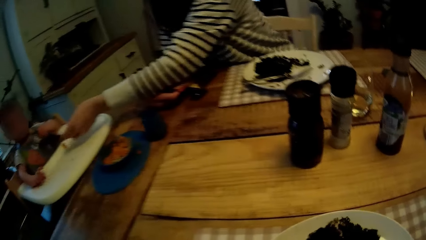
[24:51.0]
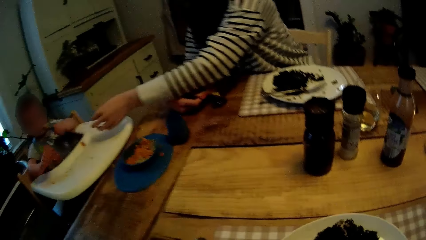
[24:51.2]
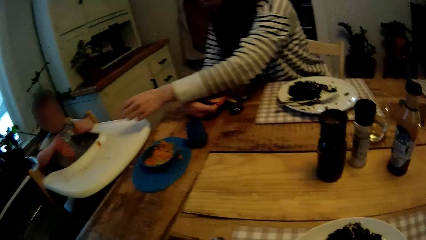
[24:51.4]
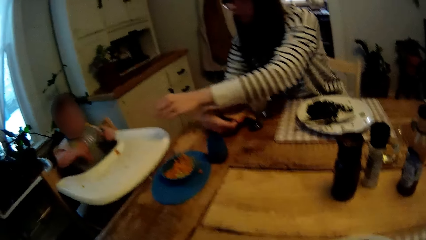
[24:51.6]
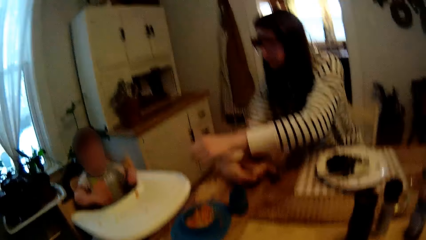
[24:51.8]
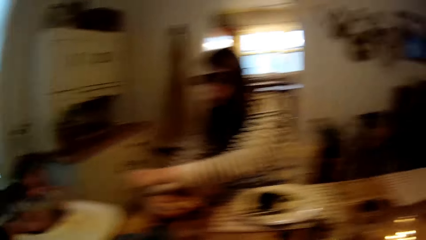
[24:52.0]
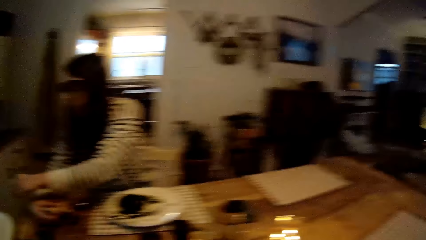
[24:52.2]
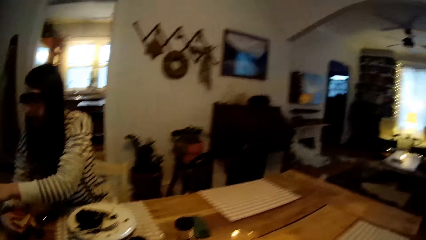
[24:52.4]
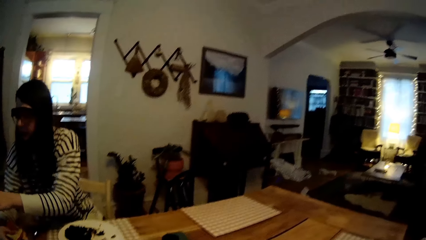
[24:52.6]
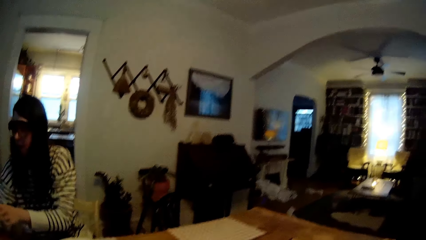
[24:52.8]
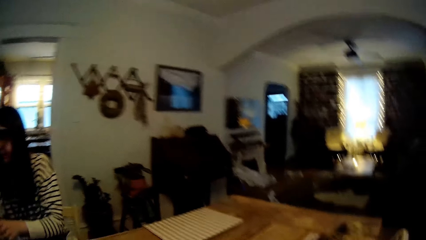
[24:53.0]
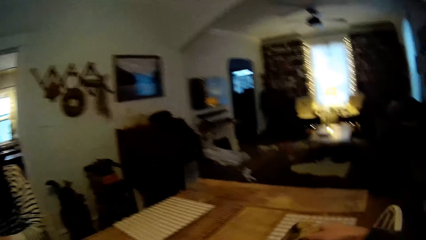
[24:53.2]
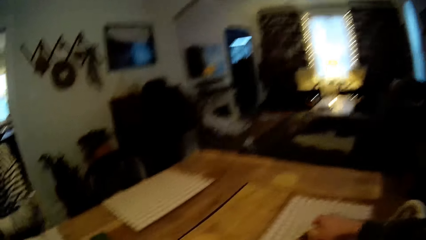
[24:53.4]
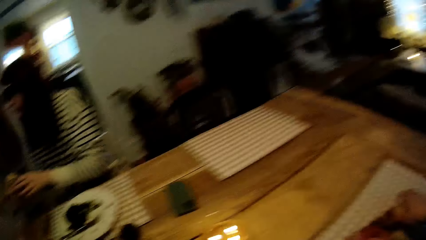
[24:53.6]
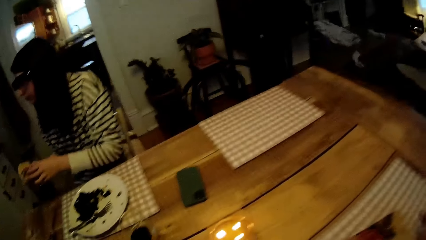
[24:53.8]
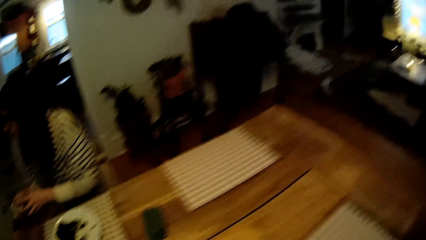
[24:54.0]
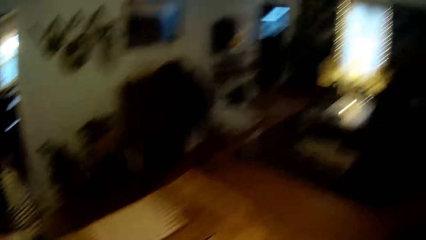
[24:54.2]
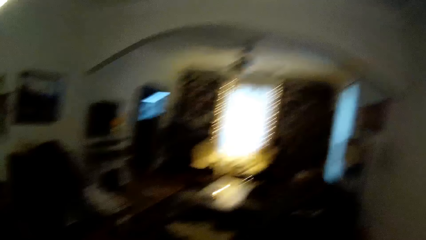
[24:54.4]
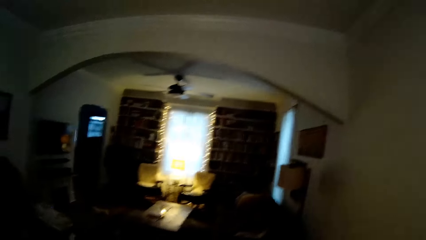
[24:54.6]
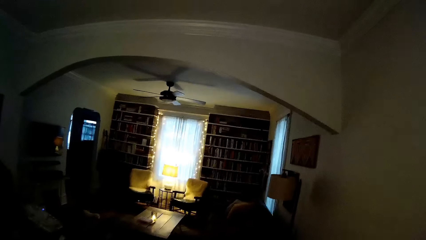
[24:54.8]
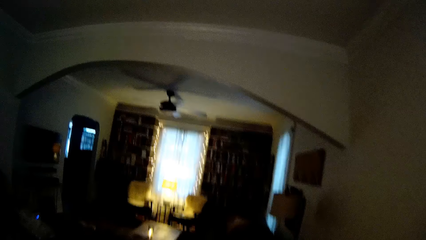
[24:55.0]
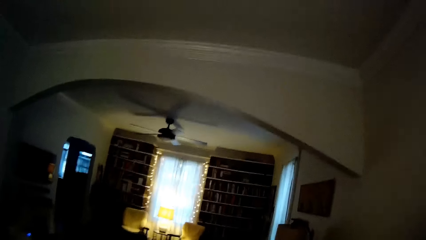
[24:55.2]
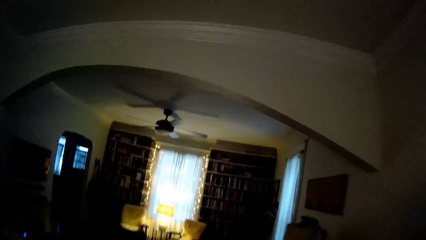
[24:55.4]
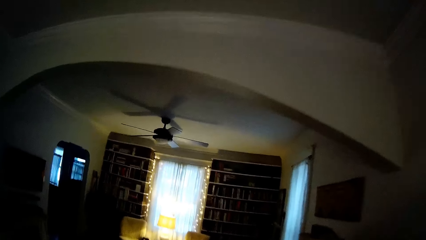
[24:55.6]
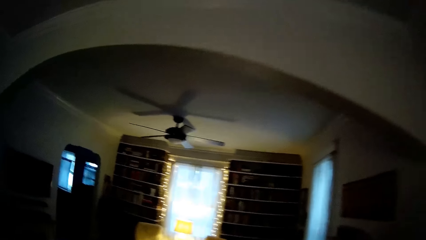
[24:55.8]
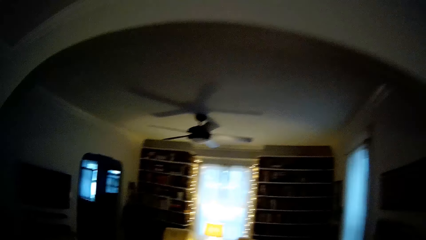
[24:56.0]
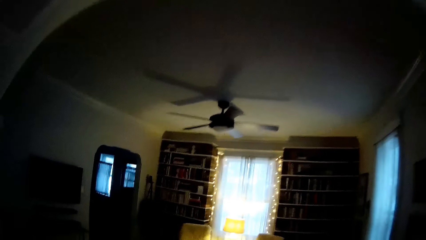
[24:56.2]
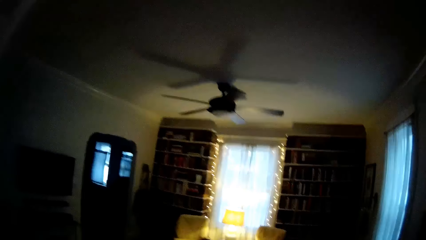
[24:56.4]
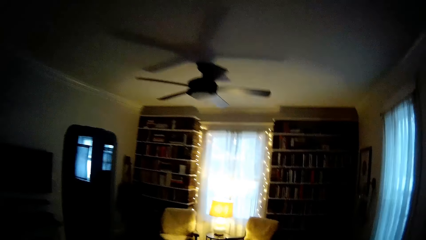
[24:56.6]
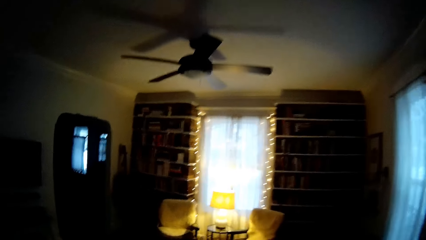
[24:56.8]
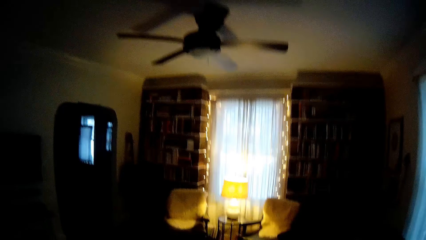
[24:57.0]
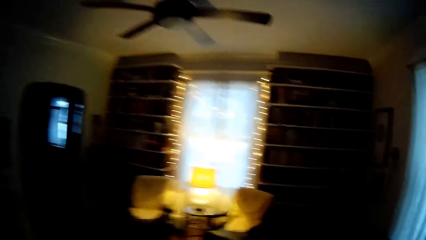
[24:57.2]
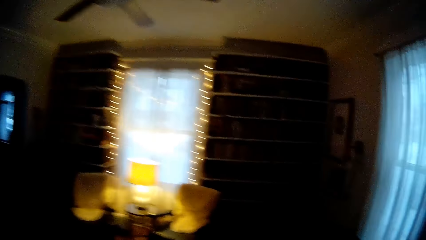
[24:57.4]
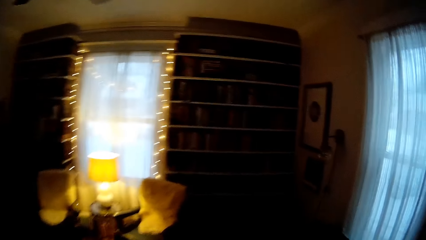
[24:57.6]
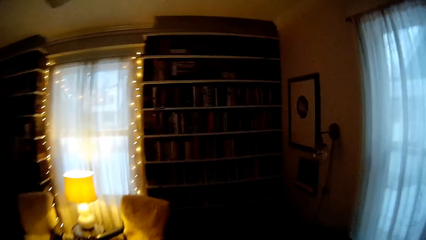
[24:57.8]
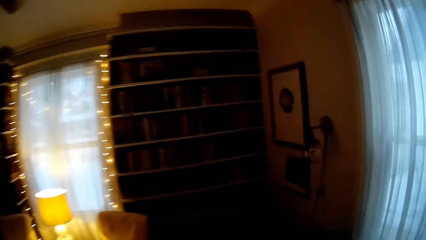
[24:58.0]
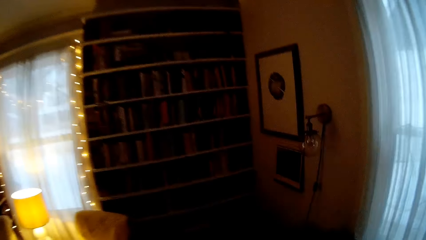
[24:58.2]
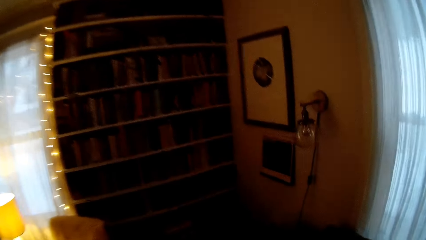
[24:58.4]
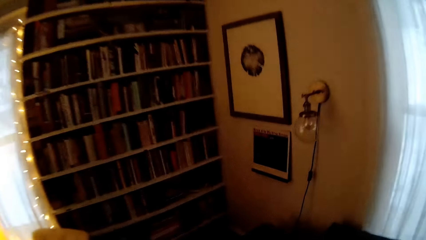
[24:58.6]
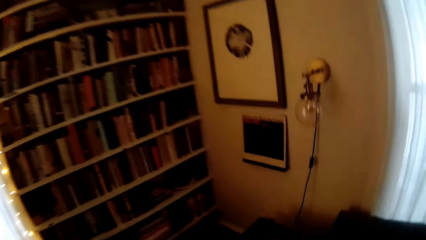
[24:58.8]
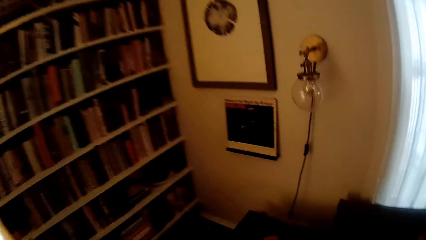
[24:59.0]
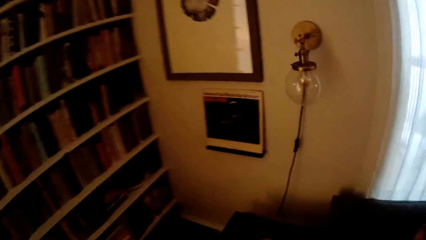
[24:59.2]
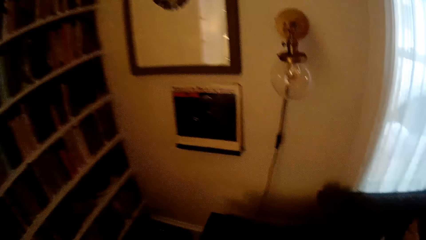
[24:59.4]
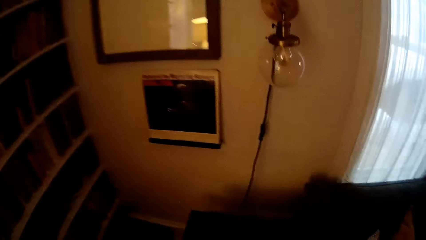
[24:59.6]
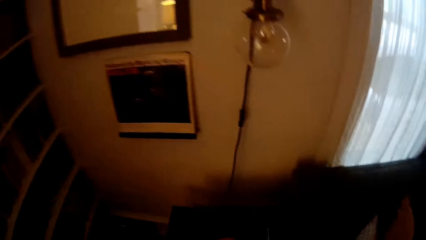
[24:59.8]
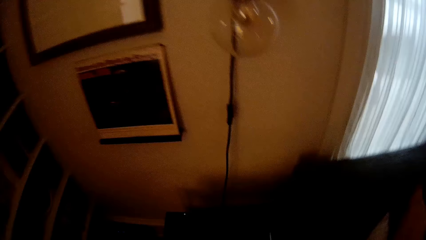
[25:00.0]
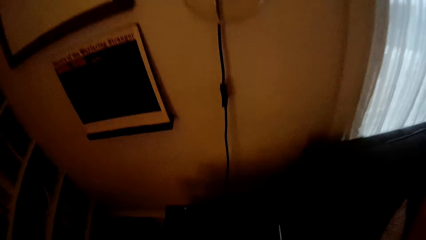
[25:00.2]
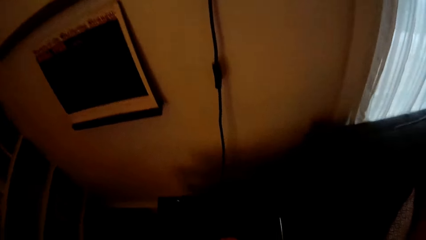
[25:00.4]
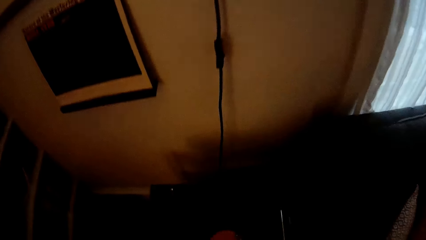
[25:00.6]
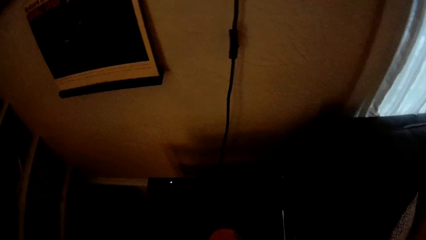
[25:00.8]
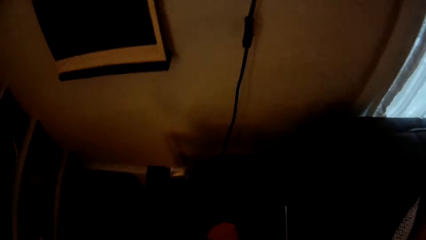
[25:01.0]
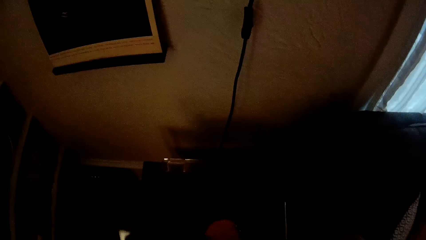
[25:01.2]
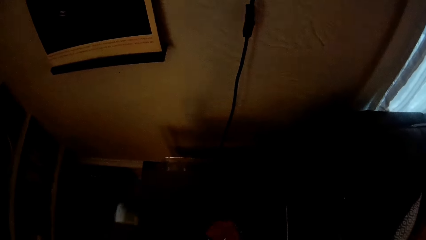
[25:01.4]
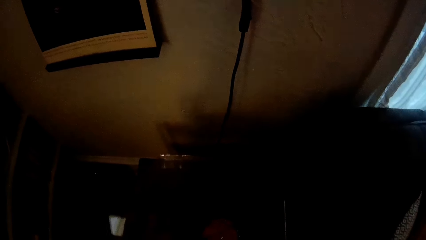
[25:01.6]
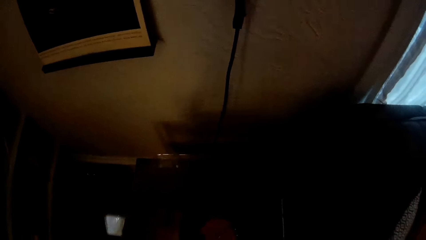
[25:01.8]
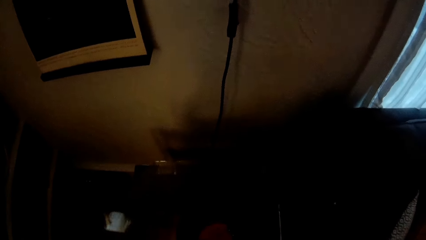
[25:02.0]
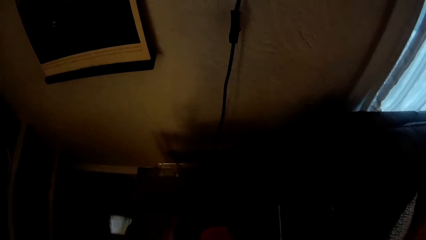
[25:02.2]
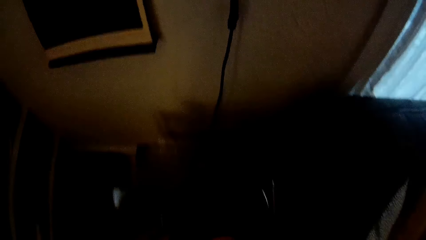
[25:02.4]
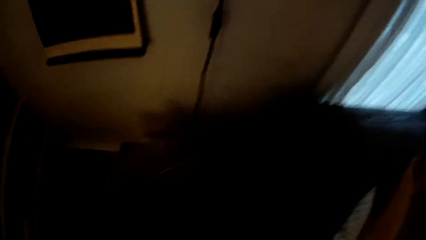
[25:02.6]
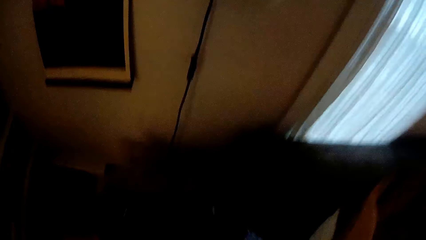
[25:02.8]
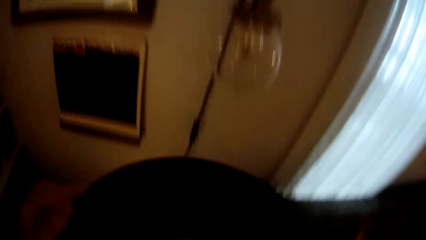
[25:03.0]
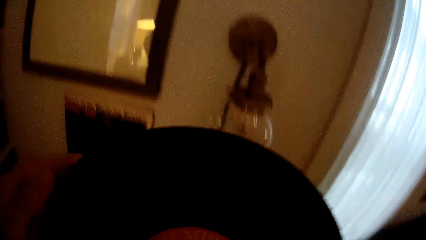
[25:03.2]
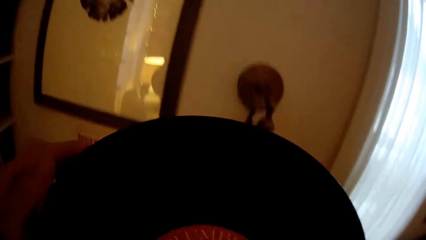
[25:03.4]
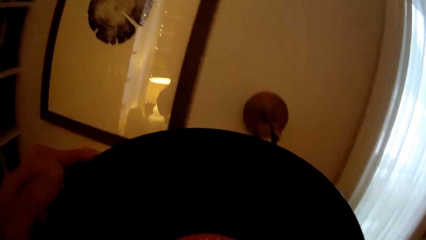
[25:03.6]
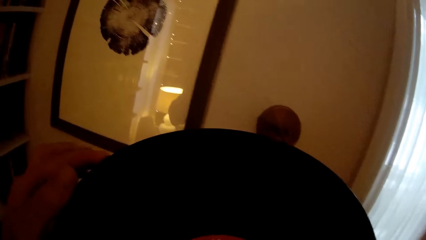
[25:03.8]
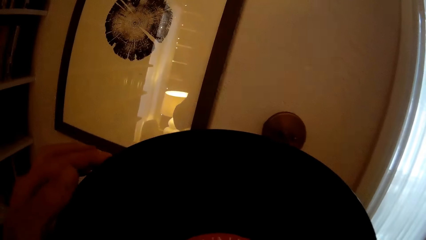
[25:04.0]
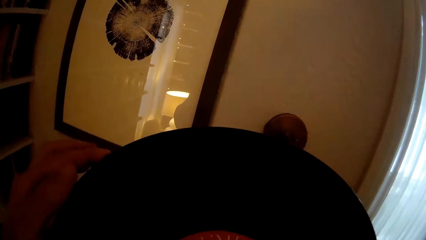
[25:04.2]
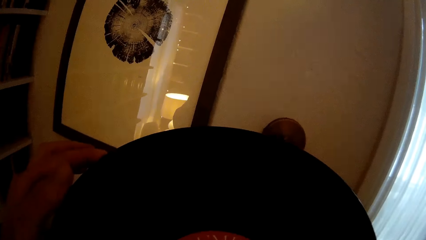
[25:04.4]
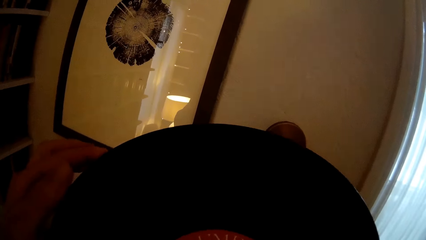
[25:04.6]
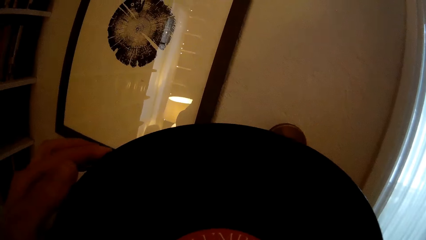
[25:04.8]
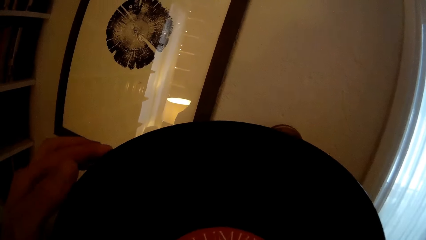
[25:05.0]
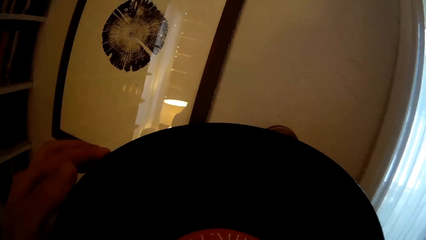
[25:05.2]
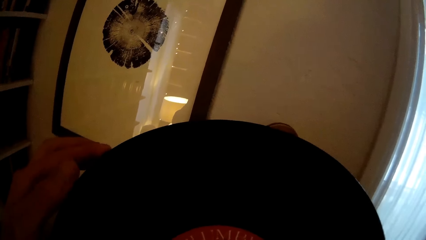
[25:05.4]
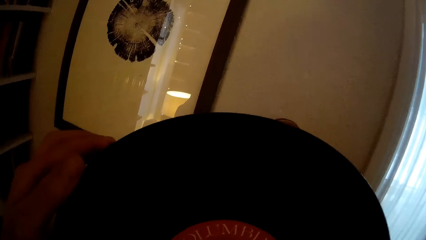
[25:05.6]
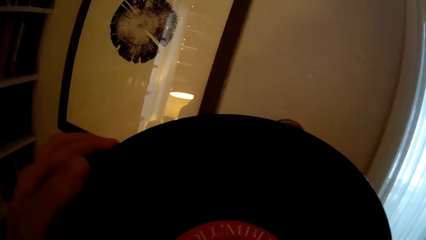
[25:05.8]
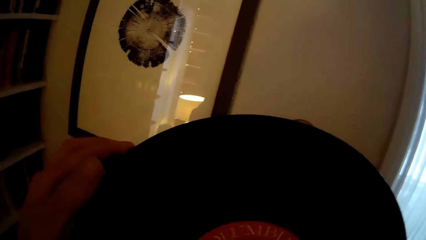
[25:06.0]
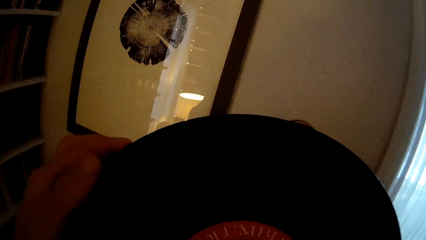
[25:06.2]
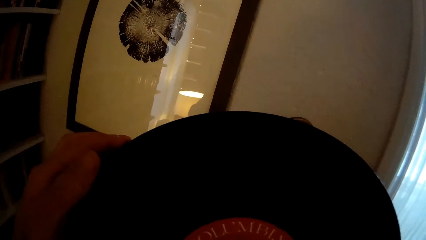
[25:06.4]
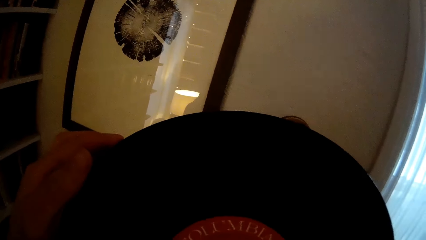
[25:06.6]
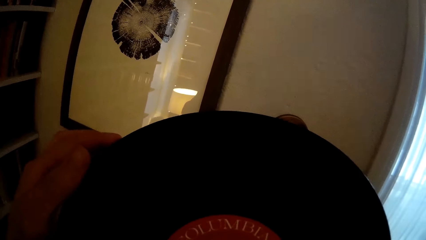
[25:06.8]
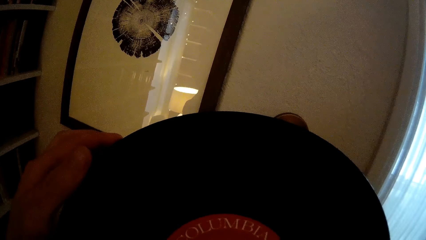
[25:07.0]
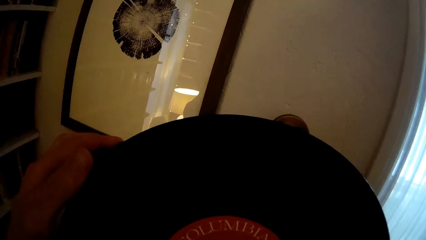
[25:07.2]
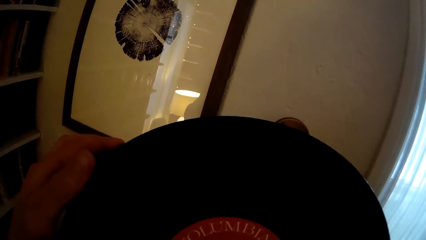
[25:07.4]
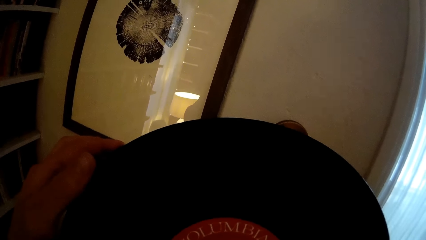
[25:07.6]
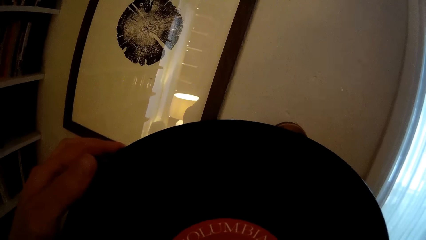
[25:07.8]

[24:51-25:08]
The camera wearer looks around. He picks up a towel from the table with his right hand. He drops the towel from the table with his right hand. He stands up and walks towards the gramophone. He stares at the gramophone. He picks up a musical disk with his left hand. He inspects the record.
